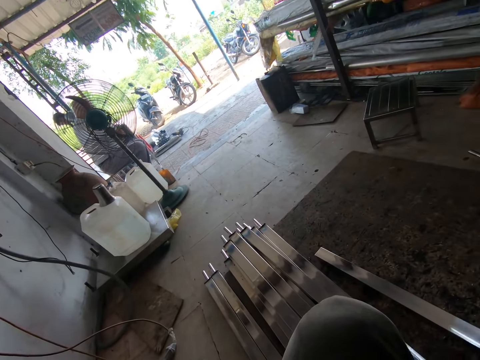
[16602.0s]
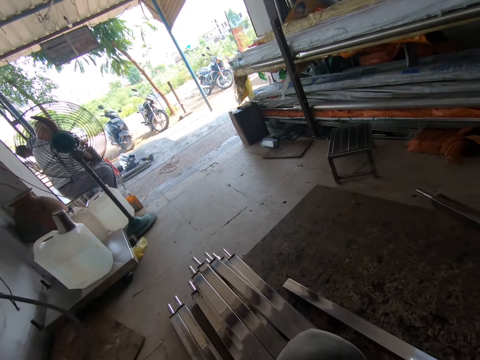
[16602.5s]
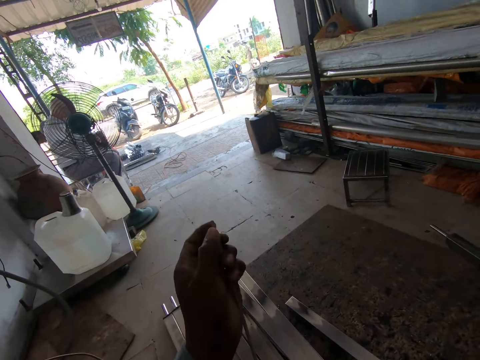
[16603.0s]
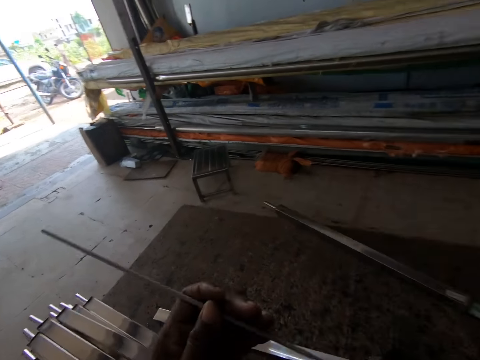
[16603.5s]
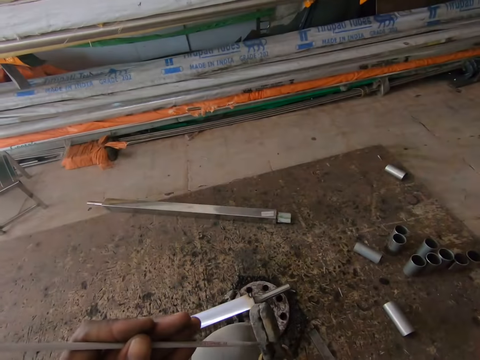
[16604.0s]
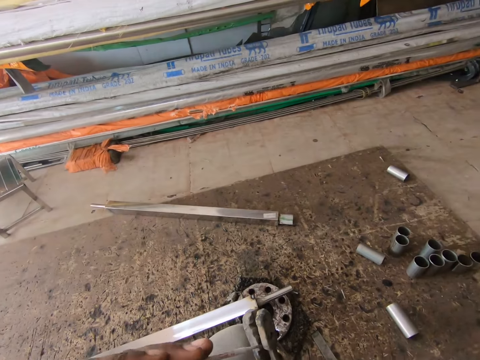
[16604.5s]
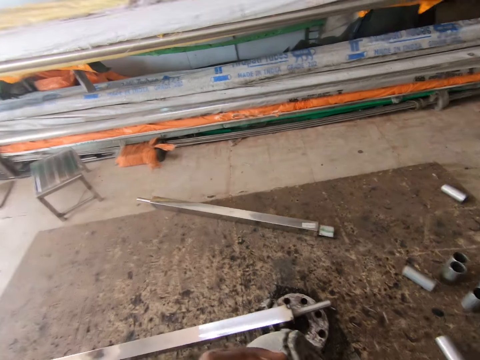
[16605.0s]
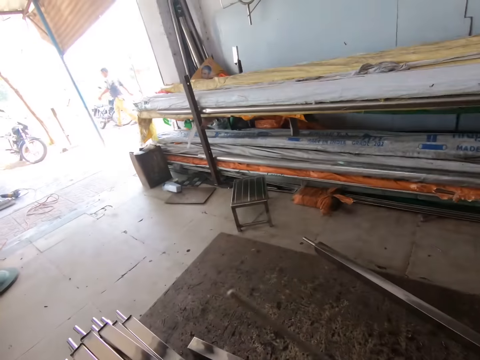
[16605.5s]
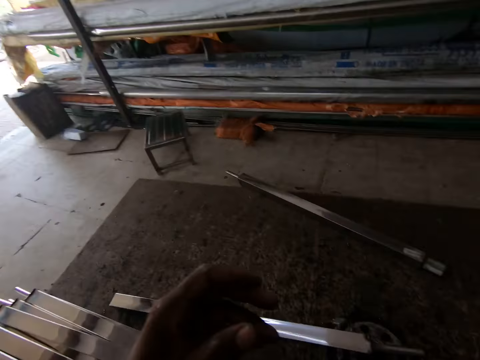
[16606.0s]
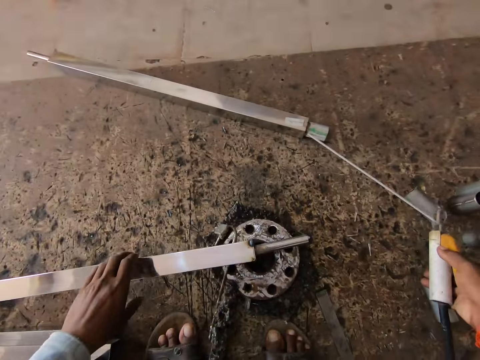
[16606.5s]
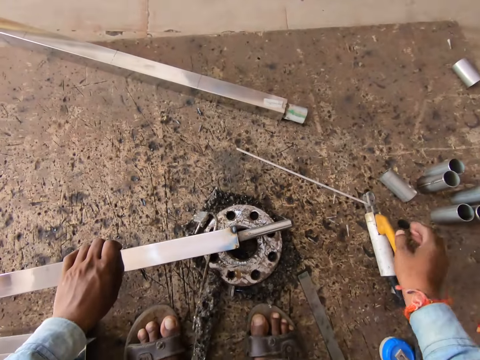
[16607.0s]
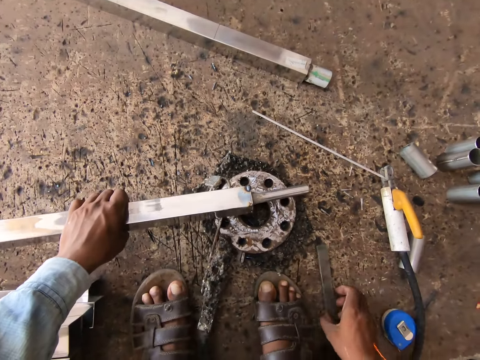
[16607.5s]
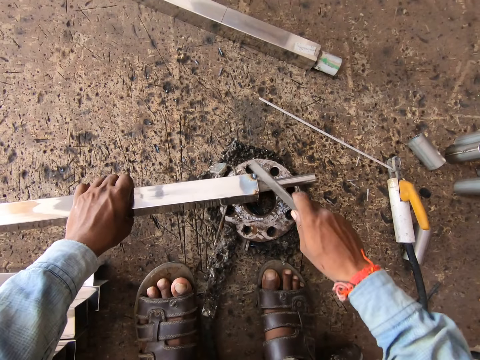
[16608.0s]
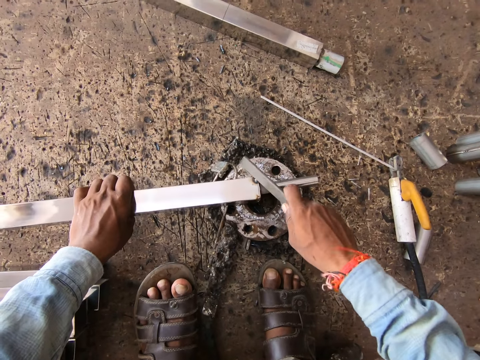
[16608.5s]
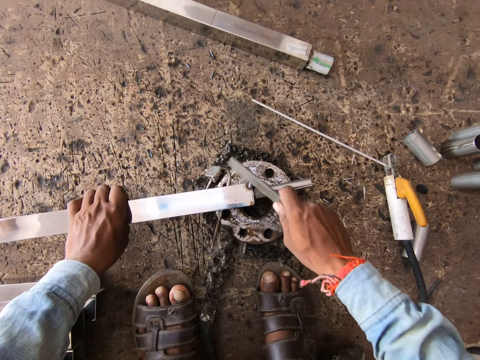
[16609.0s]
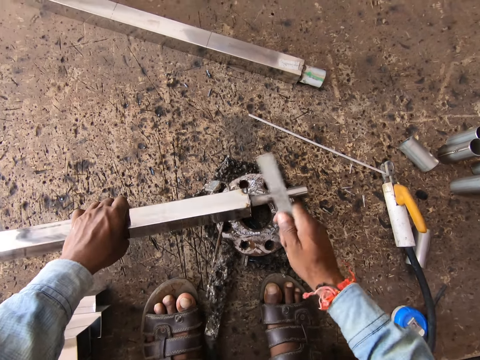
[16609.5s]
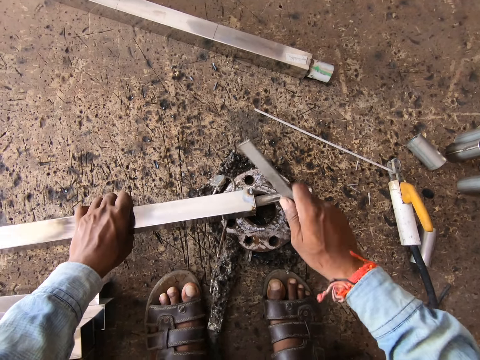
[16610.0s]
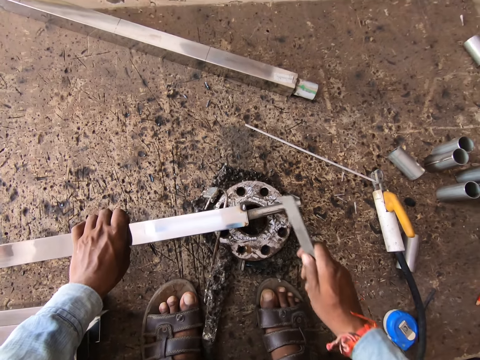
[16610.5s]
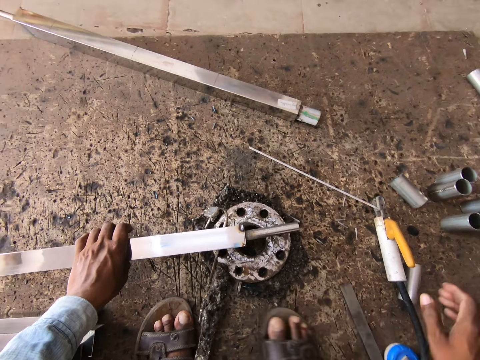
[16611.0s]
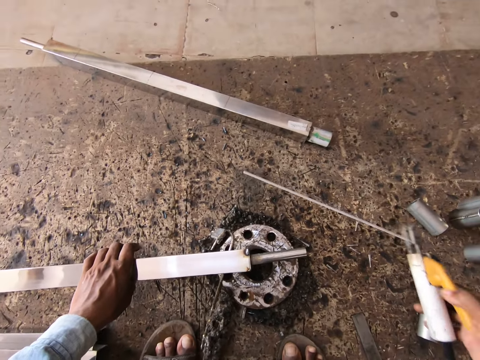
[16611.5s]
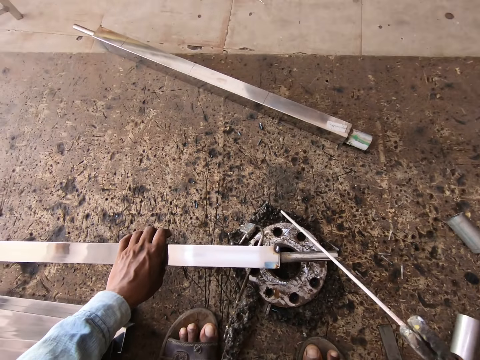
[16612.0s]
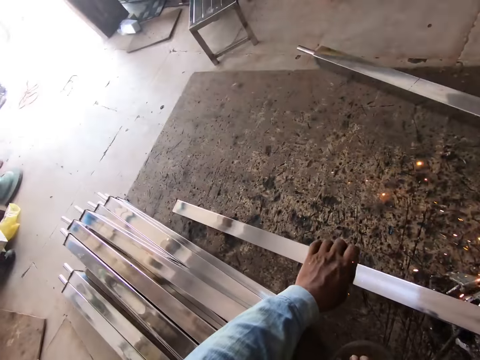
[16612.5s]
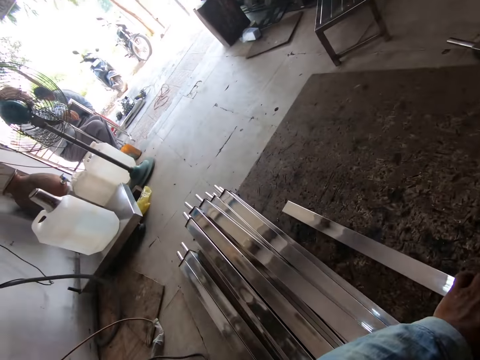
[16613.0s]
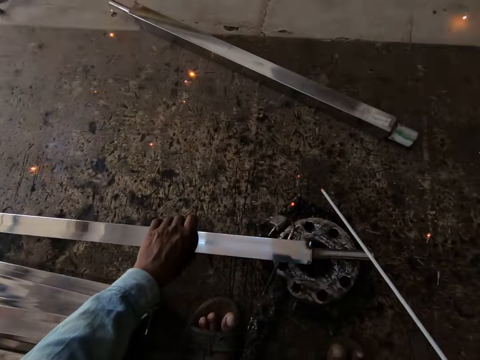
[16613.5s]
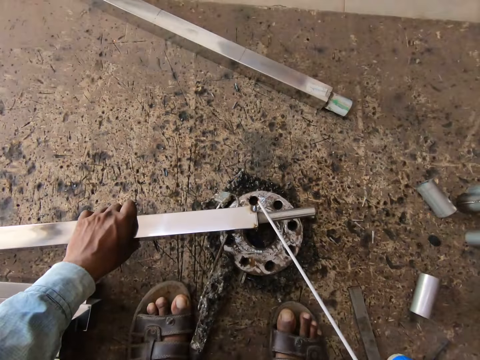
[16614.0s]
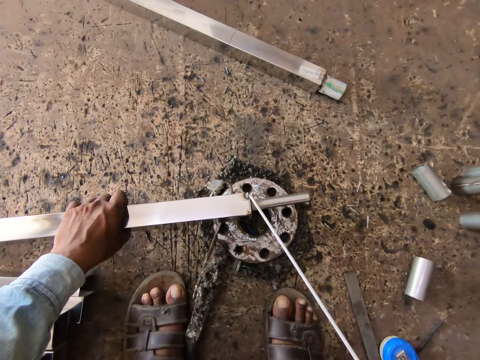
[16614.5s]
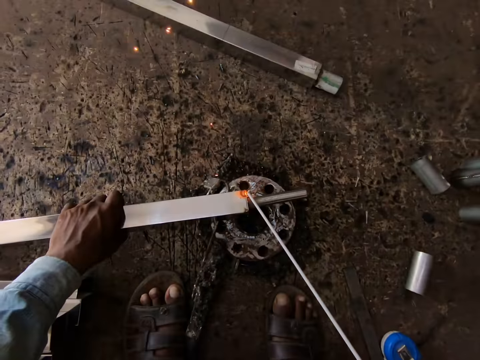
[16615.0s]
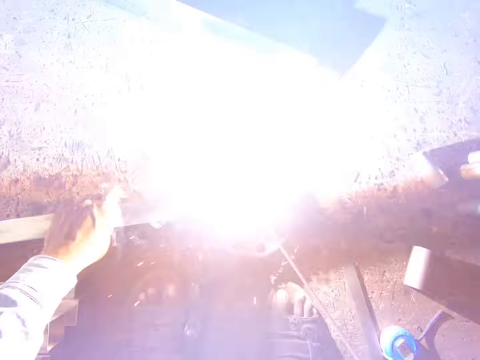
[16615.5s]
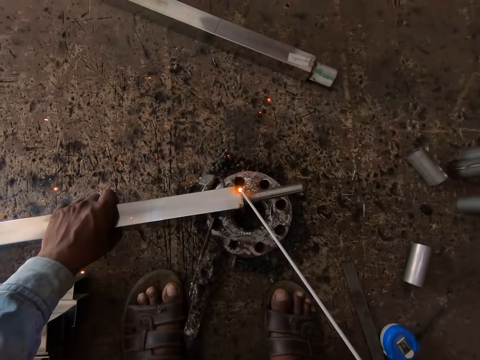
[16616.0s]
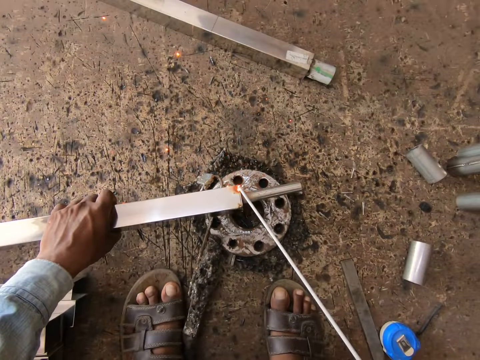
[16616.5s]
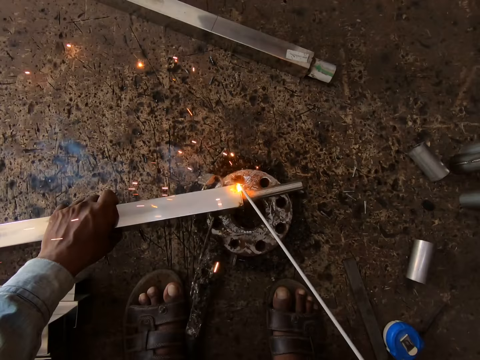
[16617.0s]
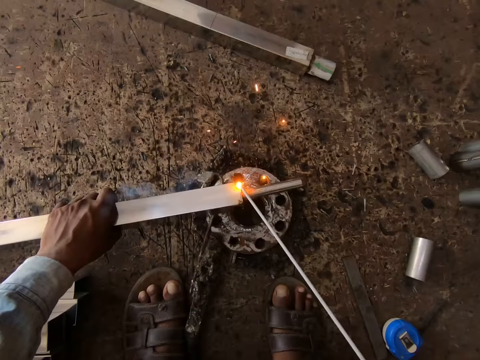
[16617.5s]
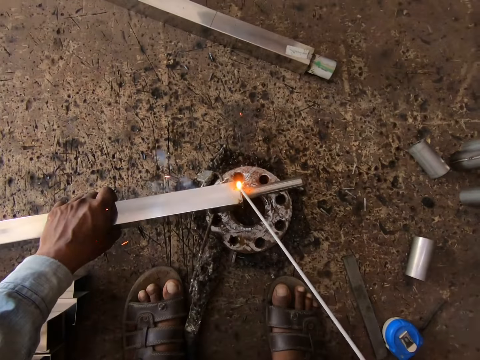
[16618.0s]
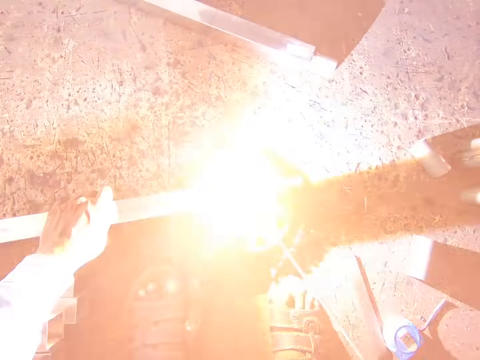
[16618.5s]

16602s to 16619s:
The camera wearer holds an electrode with his left hand. He inserts the electrode in his left hand into the electrode holder in his right hand. He holds the stainless steel square tube on the piece of metal on the floor with his left hand. He drops the electrode holder of the welding machine on the floor with his right hand. He picks the rod from the floor with his right hand. He hits the tip of the stainless steel square tube on the piece of metal on the floor with the rod in his right hand. He drops the rod on the floor with his right hand. He picks the electrode holder of the welding machine from the floor with his right hand. He welds the tip of the stainless steel square tube on the piece of metal on the floor with the electrode holder in his right hand. He welds it again.

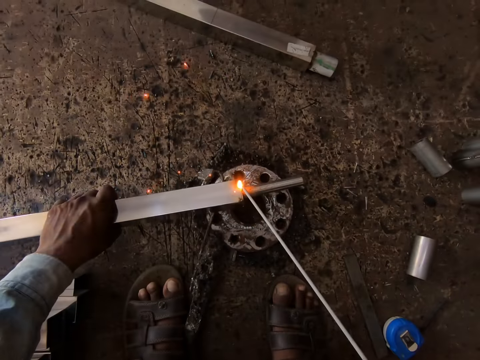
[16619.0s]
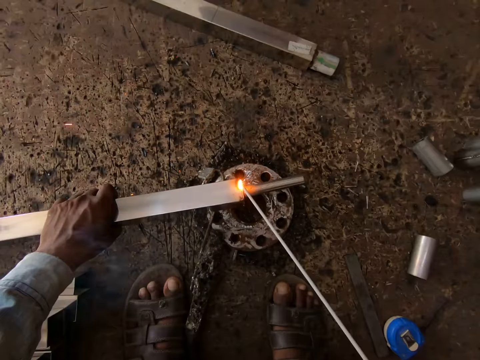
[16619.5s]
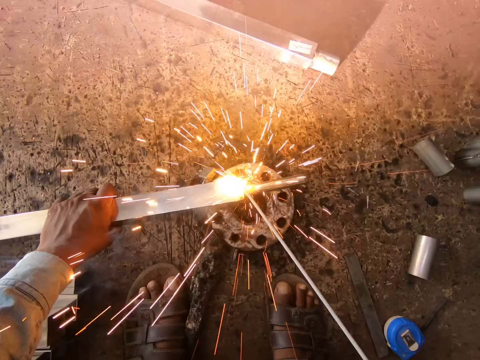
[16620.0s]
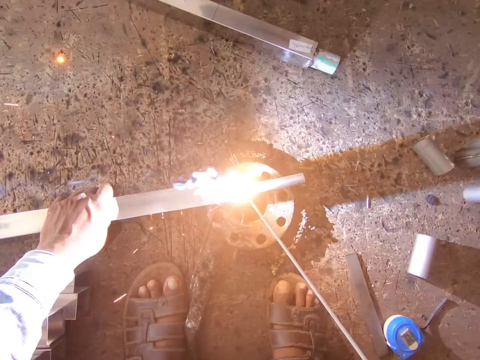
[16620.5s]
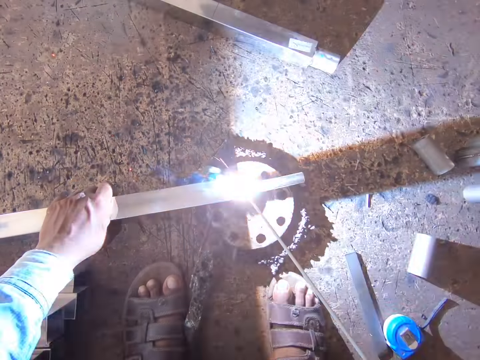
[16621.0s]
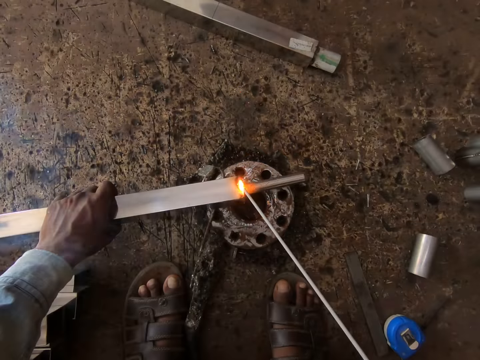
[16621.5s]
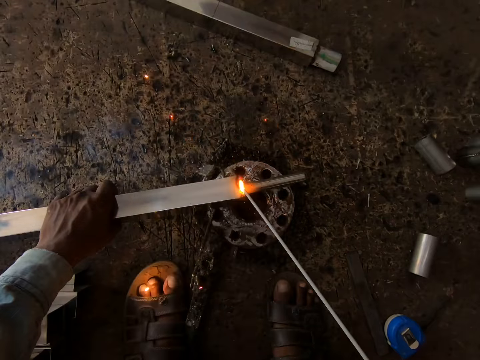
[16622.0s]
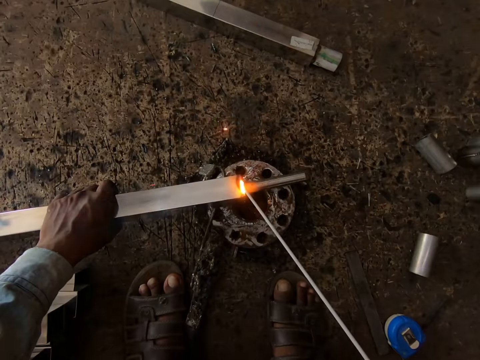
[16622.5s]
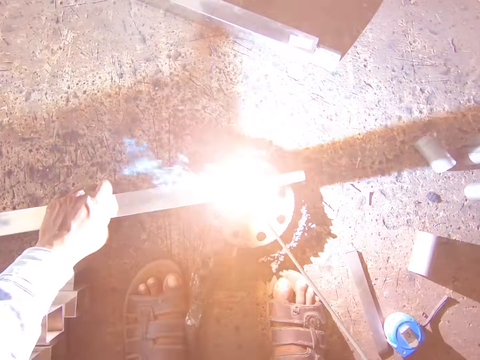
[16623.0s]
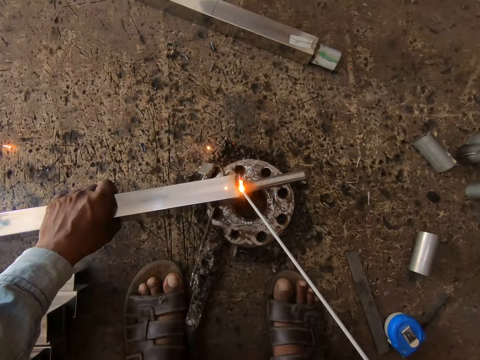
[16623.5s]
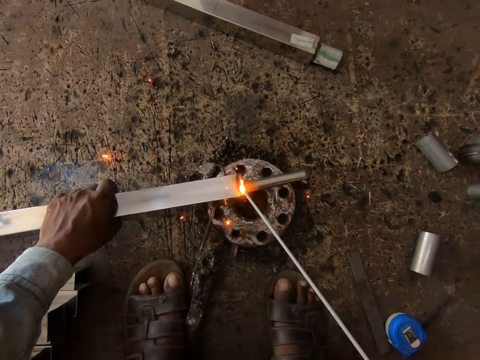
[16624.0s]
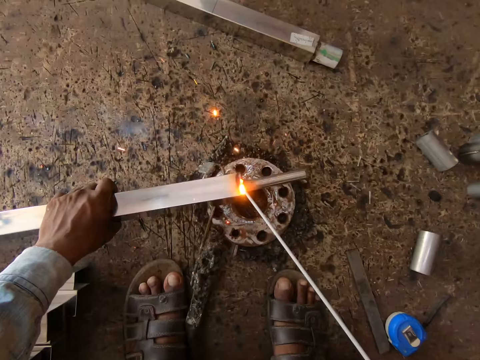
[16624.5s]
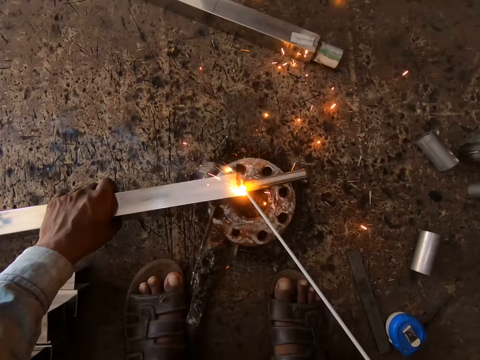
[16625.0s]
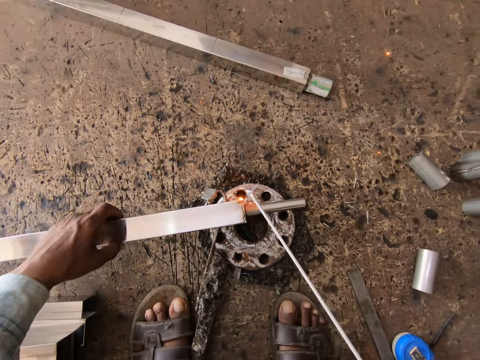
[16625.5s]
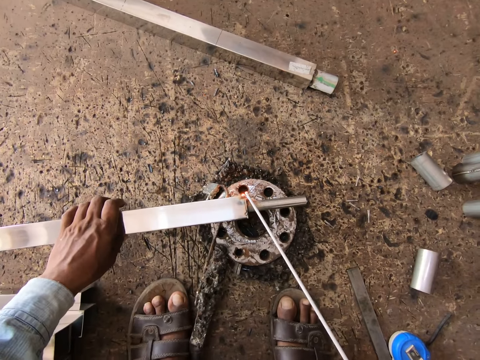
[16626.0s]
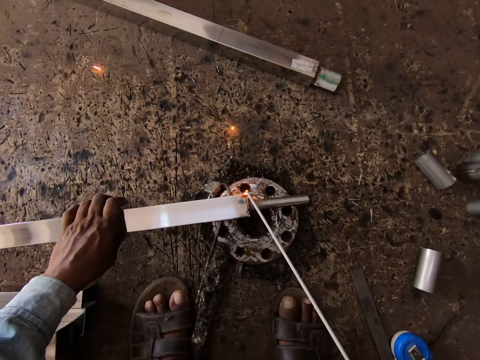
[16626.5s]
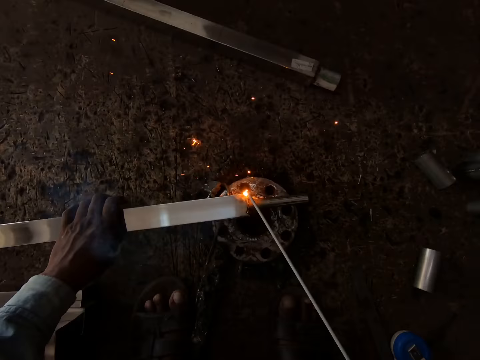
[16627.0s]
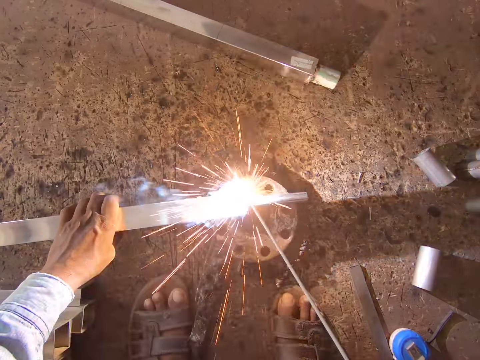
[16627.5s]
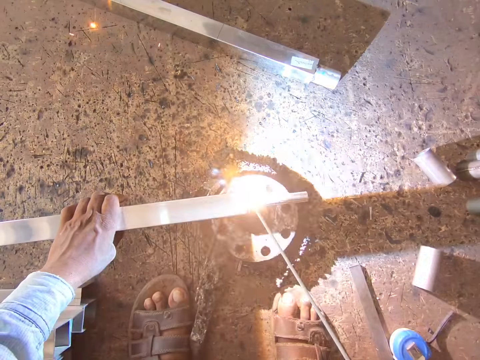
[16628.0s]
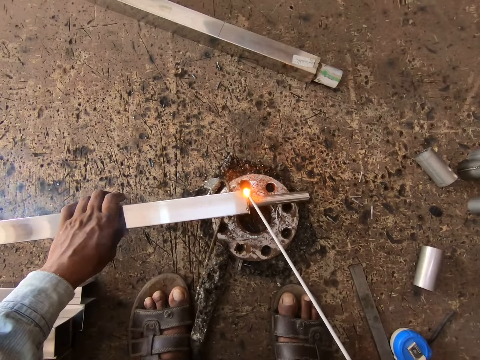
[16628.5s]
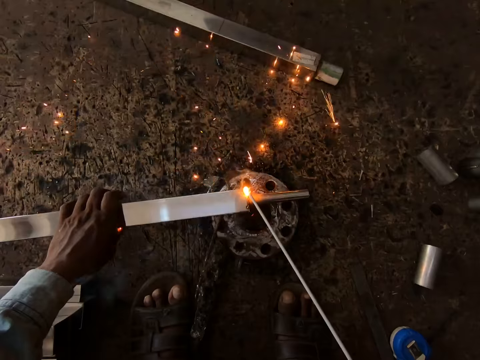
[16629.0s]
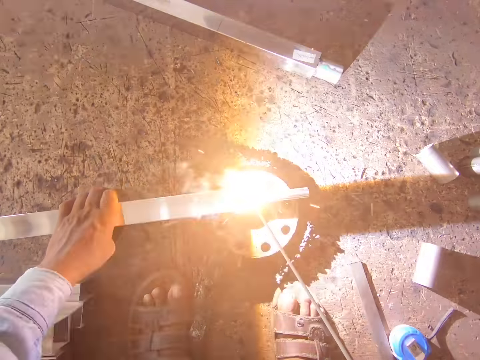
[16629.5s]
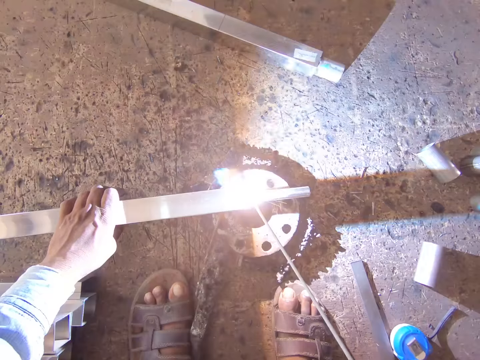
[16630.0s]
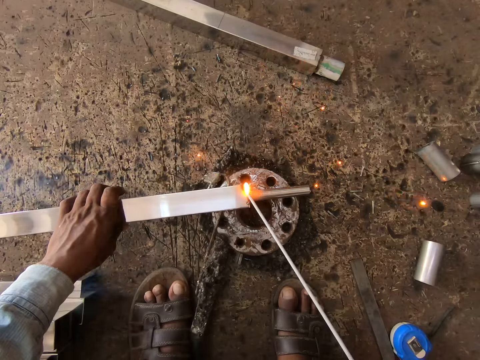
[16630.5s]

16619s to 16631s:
The camera wearer flips the metal tube or long rectangular shaped steel rod in his left hand on the metal disk. He places the electrode on the steel rod. He welds the metal tube on the metal disk in his left hand with the electrode holder in his right hand. He operates the welding machine parts.
